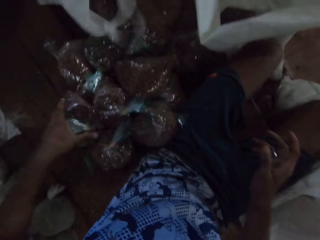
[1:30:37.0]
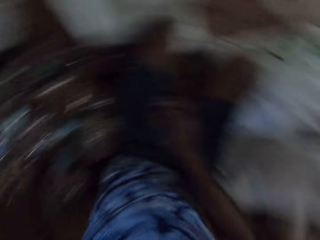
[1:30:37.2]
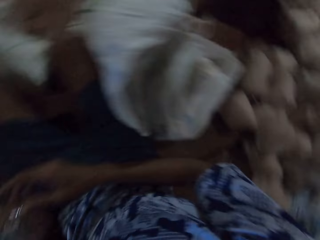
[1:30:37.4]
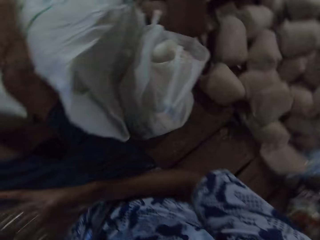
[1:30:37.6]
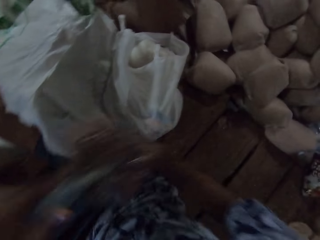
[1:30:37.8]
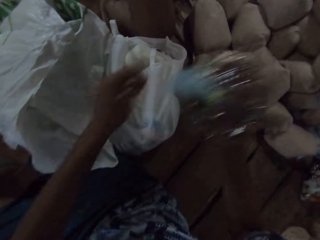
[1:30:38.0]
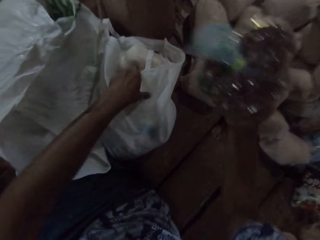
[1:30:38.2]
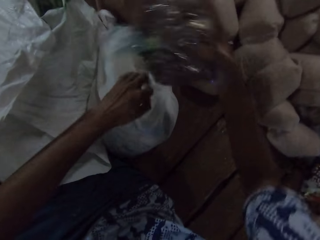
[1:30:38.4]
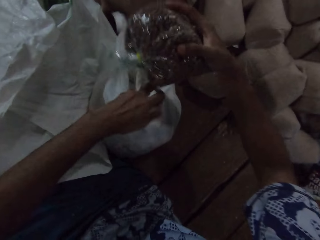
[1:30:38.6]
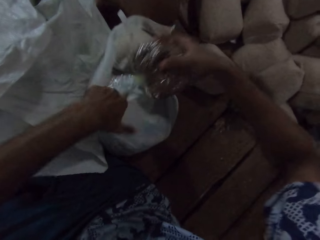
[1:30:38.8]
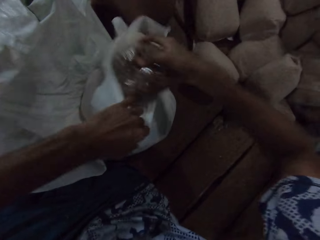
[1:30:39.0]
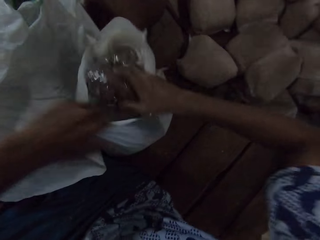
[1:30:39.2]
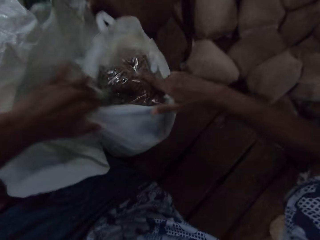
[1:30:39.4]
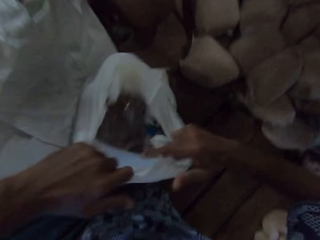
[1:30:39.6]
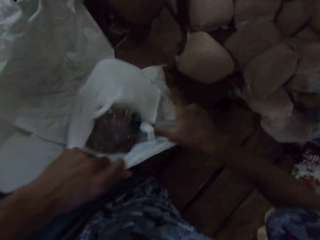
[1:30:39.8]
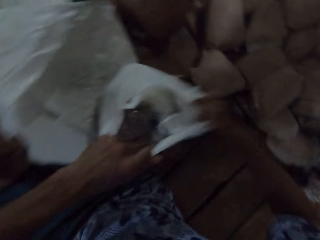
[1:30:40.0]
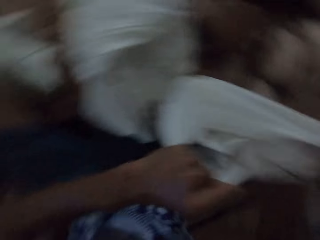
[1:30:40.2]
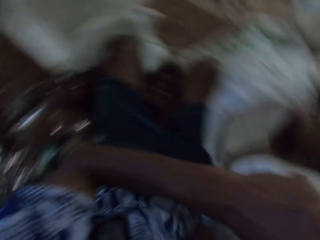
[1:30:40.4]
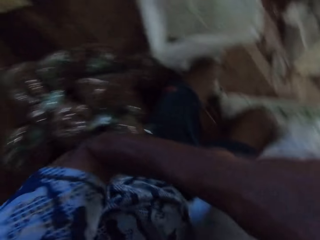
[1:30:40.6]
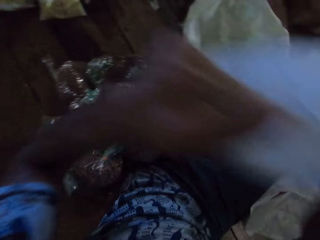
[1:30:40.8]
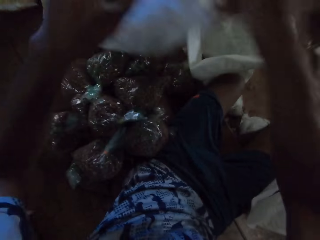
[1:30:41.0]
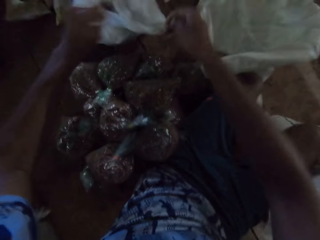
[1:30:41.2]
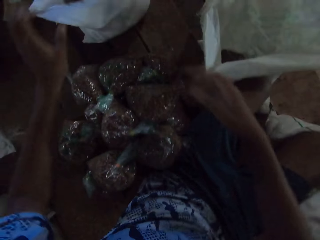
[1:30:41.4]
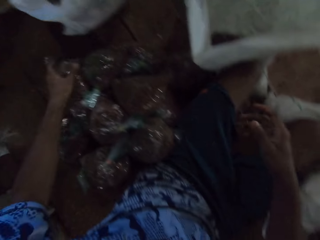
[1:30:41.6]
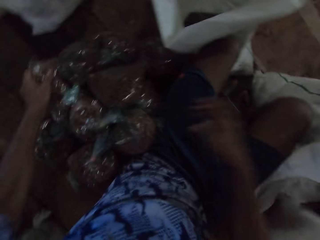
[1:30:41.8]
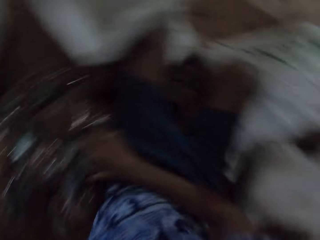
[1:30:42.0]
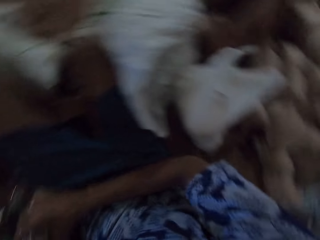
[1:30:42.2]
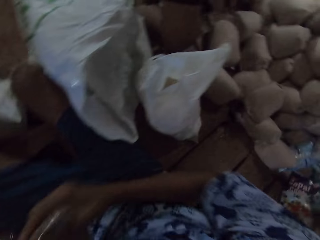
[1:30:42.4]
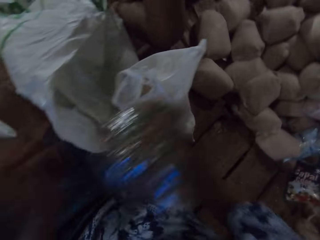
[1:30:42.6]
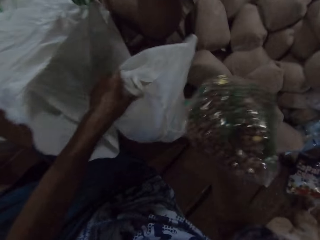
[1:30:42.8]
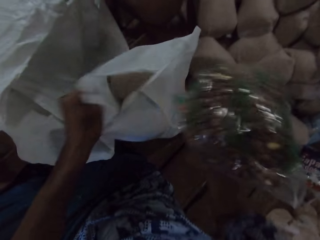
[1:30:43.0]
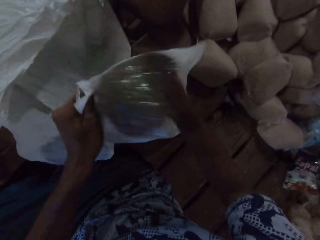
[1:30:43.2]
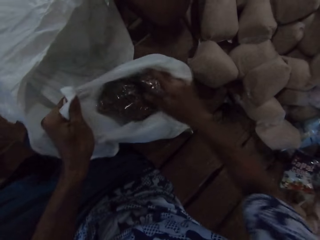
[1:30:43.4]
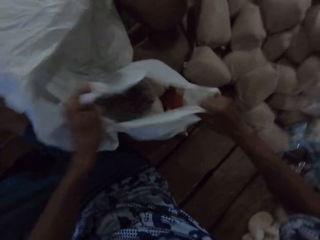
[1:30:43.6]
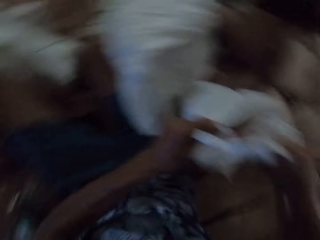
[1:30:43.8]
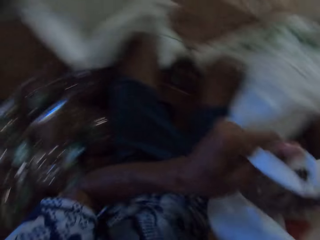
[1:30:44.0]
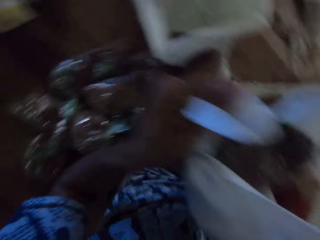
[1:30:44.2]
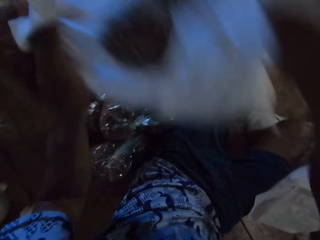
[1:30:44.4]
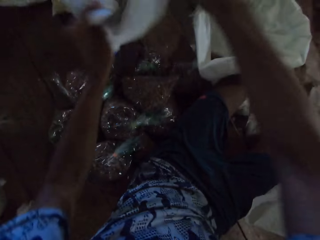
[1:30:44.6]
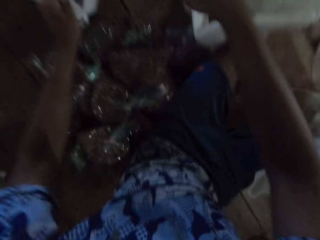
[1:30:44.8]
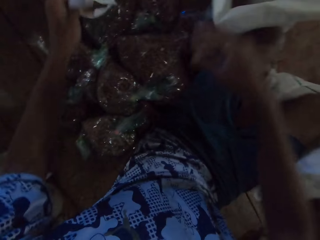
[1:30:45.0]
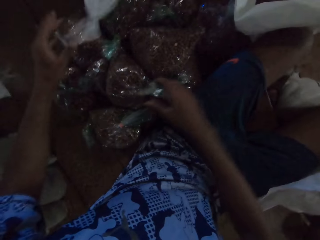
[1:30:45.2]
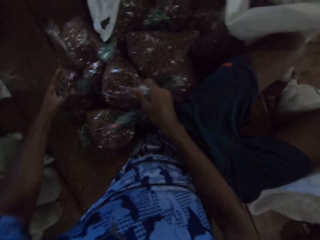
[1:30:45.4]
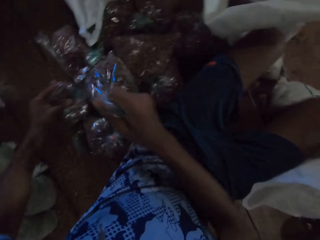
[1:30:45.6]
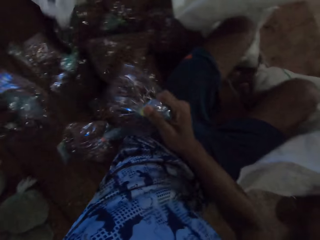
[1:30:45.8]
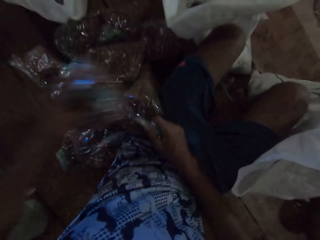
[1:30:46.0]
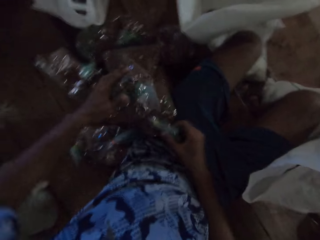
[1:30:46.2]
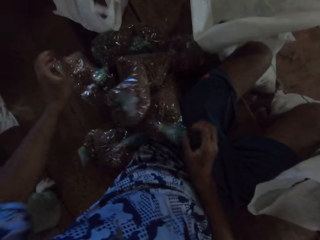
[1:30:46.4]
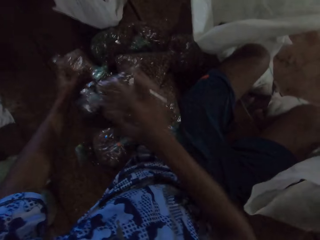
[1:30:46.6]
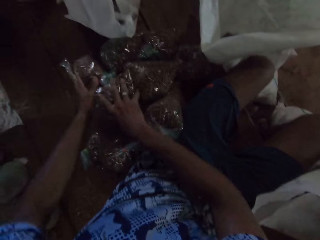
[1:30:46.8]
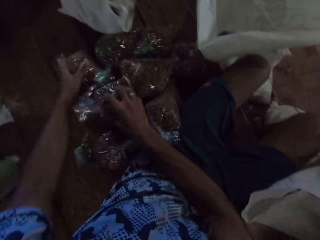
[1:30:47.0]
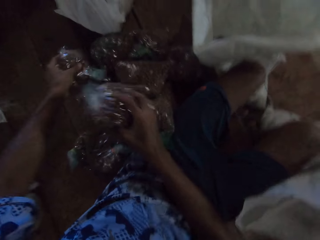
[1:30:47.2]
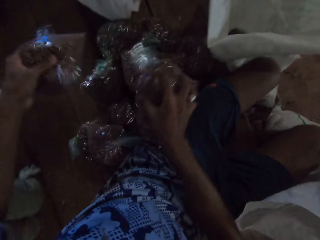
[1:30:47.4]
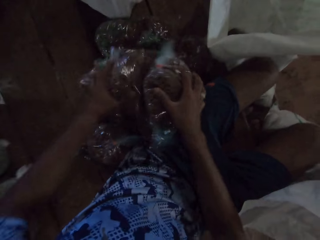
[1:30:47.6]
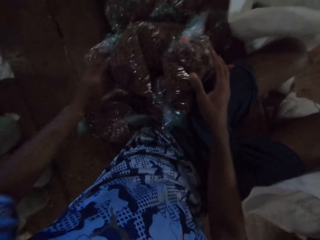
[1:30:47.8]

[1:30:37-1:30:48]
The camera wearer lets go of the carrier bag on the floor. He picks a pack of peas on the floor with his left hand and passes the pack of peas from his left to right hand. He opens the plastic bag with his left hand. He drops the pack of peas in the plastic bag with his right hand. He picks the plastic bag from the floor with his hands. He moves the carrier bag on the floor. He passes the plastic bag to a man with his hands. He picks a pack of peas on the floor with his left hand. He lets go of the carrier bag on the floor. He passes the pack of peas from his left to right hand. He opens the plastic bag with his left hand. He drops the pack of peas in the plastic bag with his right hand. He picks the plastic bag from the floor with his hands. He moves the carrier bag on the floor. He passes the plastic bag to the man with his hands. He lets go of the carrier bag on the floor. He moves some packs of peas on the floor with his hands. He does this repeatedly.

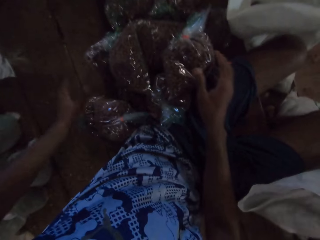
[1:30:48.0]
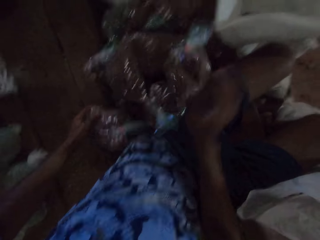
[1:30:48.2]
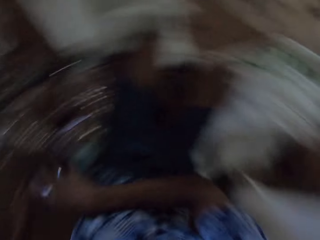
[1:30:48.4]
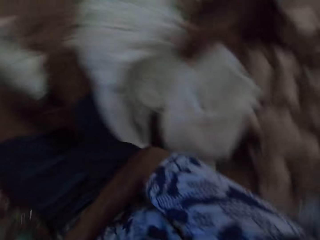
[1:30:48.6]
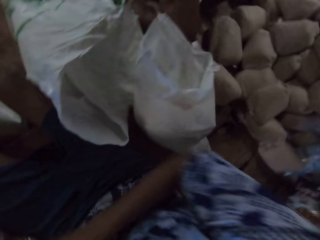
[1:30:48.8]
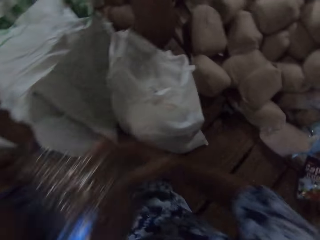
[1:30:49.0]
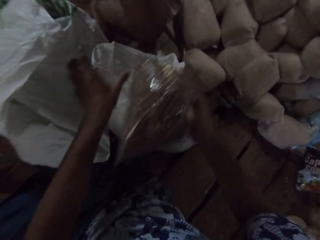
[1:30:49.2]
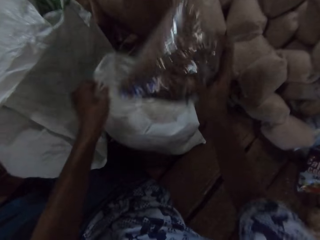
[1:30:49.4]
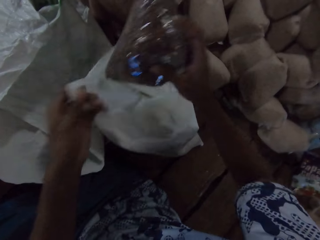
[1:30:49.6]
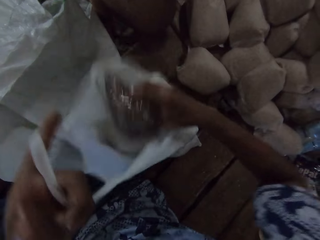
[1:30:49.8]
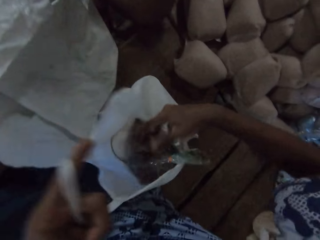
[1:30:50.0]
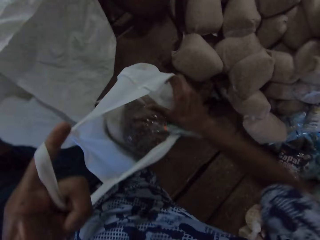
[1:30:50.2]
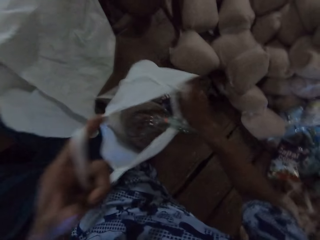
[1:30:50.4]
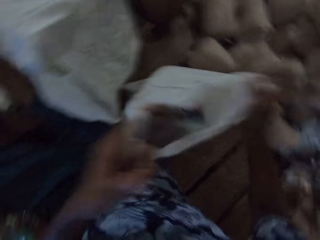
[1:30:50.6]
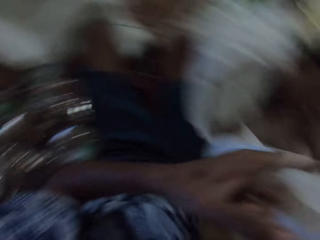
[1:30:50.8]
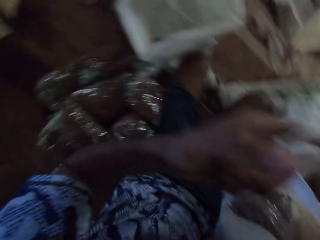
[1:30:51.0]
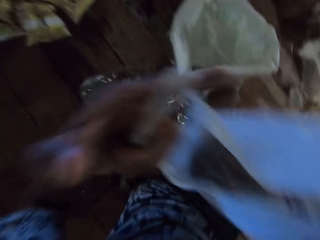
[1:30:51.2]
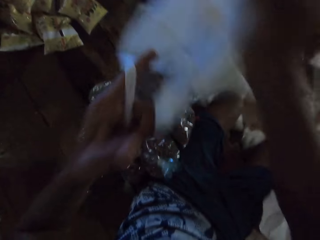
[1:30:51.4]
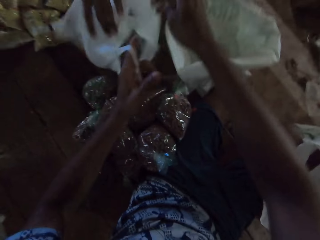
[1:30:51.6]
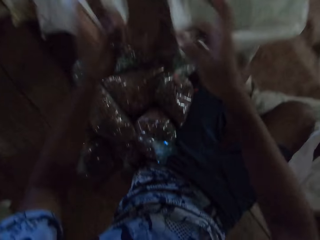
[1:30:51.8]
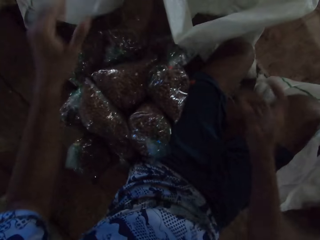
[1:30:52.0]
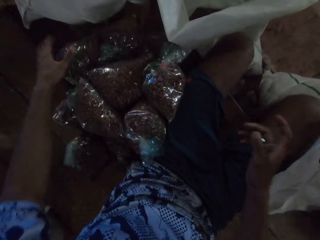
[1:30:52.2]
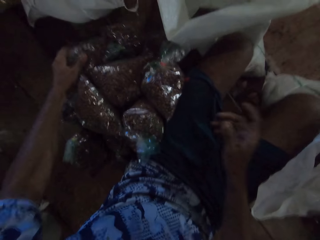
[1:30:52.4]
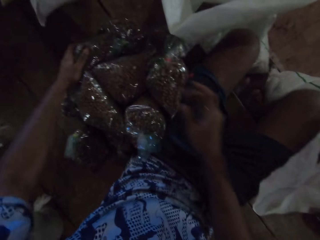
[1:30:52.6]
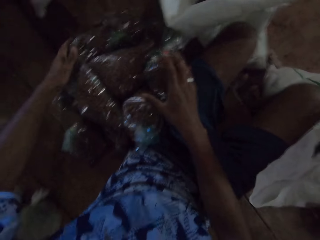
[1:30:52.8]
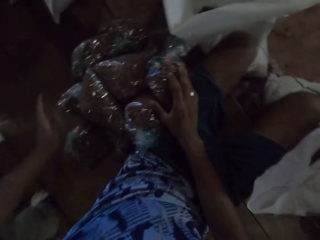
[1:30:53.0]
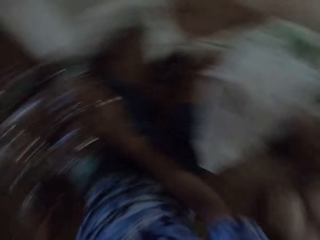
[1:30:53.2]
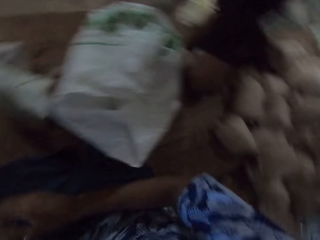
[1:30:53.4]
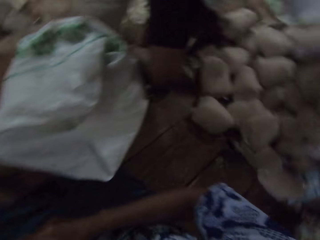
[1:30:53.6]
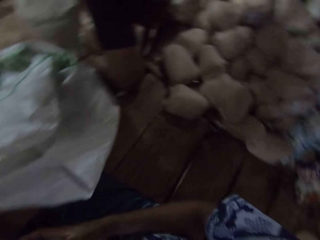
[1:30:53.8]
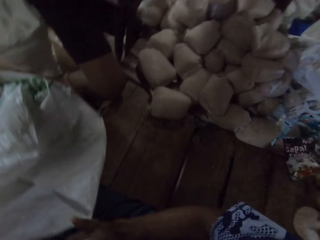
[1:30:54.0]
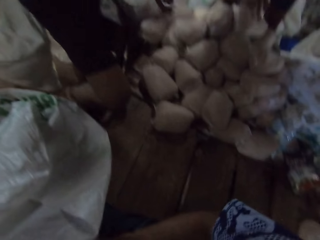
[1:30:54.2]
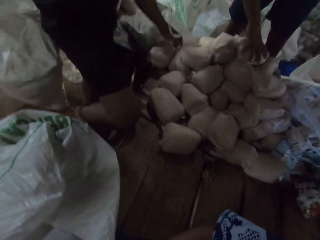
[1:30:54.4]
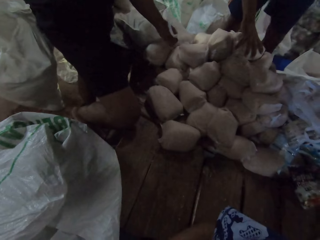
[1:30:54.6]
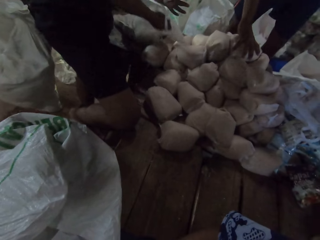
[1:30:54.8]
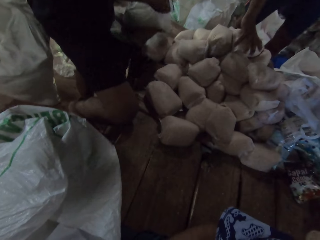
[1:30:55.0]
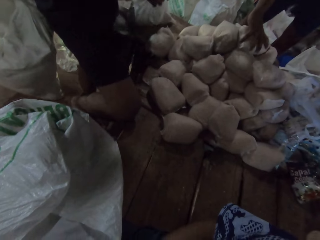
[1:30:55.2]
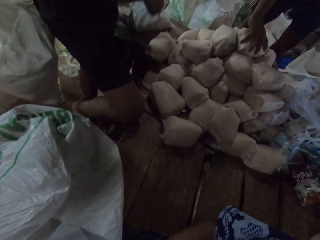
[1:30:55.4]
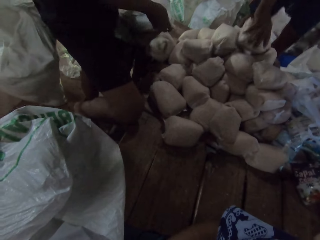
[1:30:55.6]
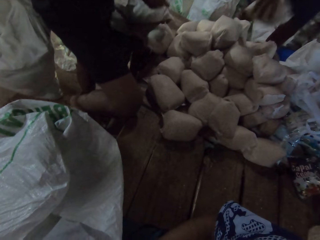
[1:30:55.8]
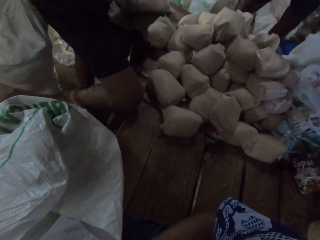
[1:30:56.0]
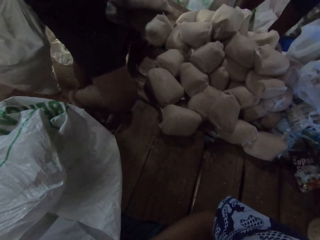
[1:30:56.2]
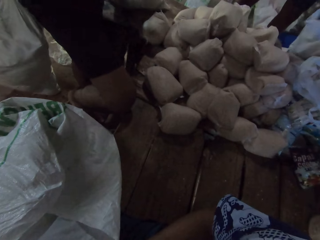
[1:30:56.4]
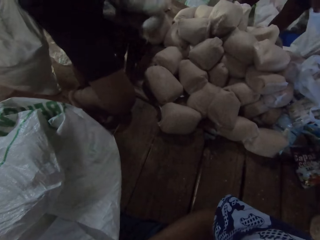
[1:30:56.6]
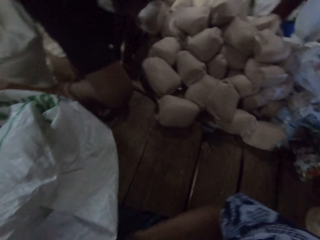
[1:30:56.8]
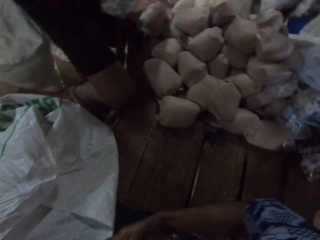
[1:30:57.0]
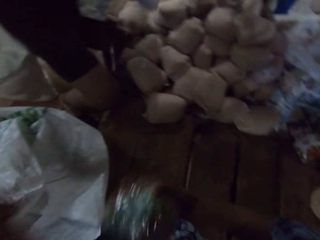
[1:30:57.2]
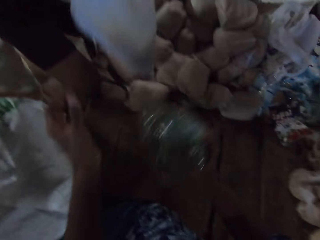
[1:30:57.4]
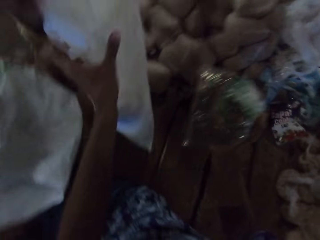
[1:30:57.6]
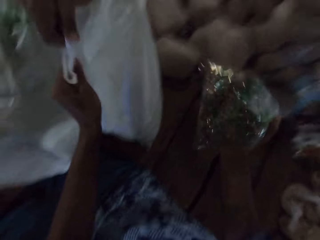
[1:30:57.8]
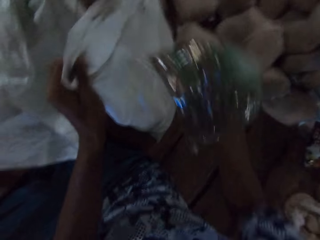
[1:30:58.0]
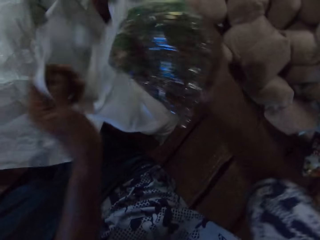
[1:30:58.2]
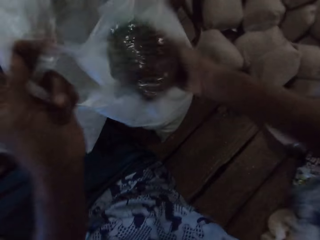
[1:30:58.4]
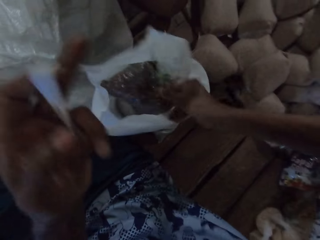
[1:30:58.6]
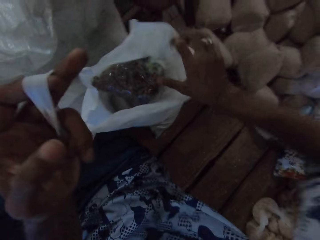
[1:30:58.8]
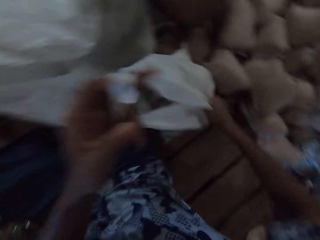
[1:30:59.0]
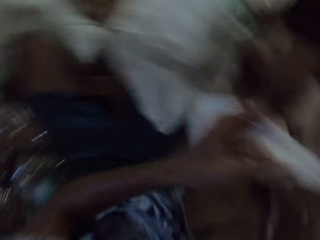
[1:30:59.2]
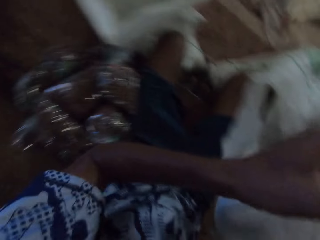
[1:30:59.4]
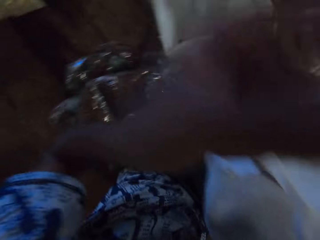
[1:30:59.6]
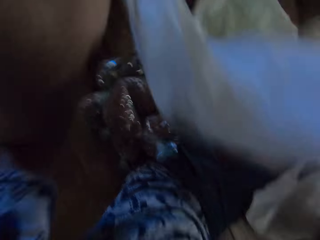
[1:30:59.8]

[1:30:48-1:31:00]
The camera wearer picks a pack of peas on the floor with his hands. He opens the plastic bag with his left hand. He drops the pack of peas in the plastic bag with his right hand. He picks the plastic bag from the floor with his hands. He moves packets of something on the floor. He passes the plastic bag to a man with his hands. He lets go of the carrier bag on the floor. He touches a pack of peas with his left hand and touches a pack of peas with his right hand. Another man picks a pack of flour with his right hand. Another man passes the plastic bag to the camera wearer with his hands. The camera wearer picks a packet of something from the floor. He opens the plastic bag with his left hand. He drops the pack of peas in the plastic bag with his right hand. He picks the plastic bag from the floor with his hands.
